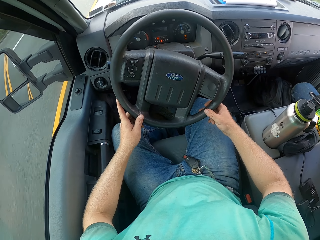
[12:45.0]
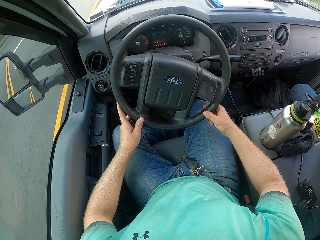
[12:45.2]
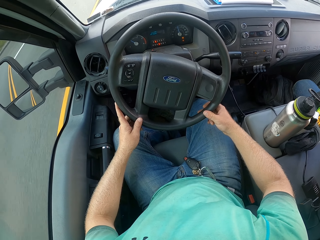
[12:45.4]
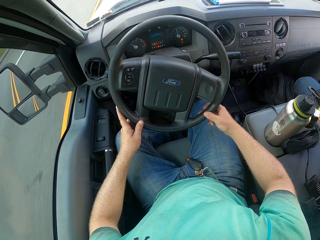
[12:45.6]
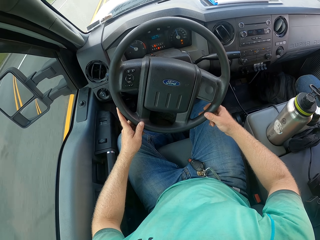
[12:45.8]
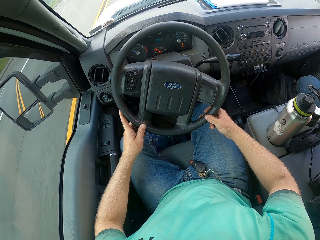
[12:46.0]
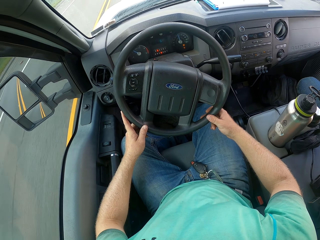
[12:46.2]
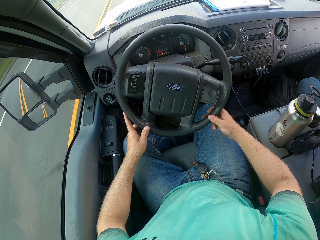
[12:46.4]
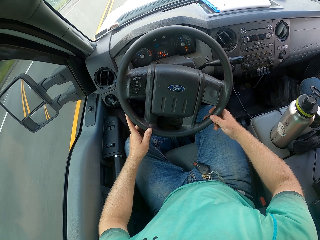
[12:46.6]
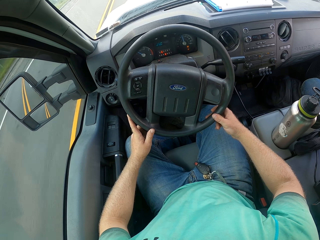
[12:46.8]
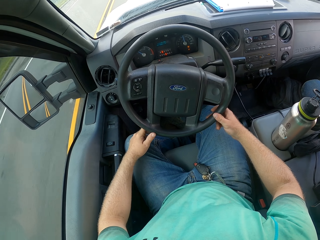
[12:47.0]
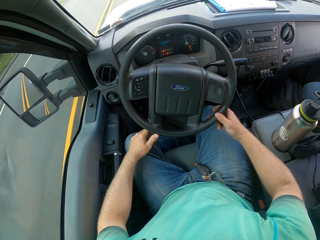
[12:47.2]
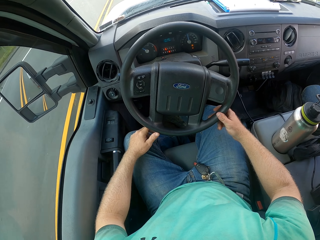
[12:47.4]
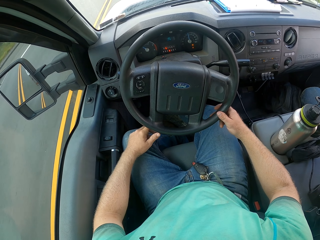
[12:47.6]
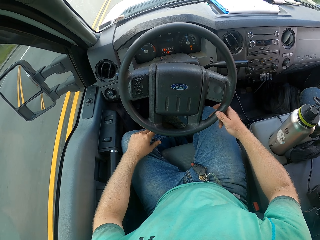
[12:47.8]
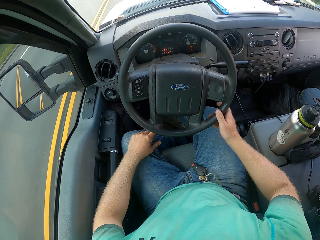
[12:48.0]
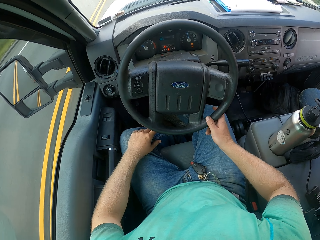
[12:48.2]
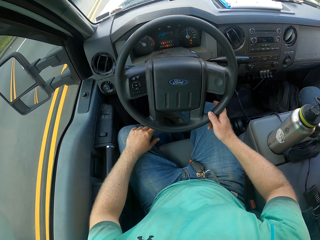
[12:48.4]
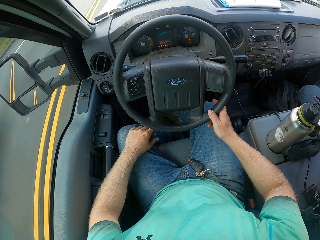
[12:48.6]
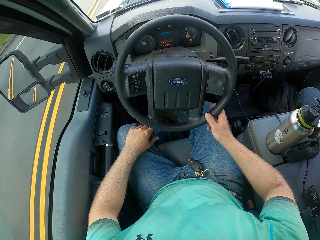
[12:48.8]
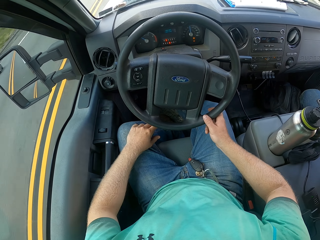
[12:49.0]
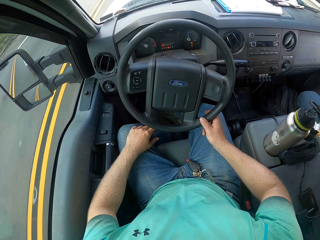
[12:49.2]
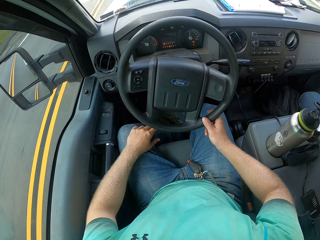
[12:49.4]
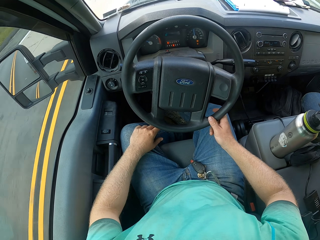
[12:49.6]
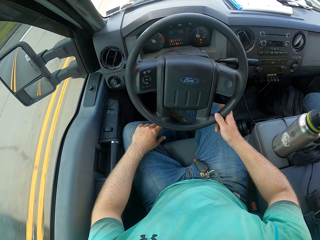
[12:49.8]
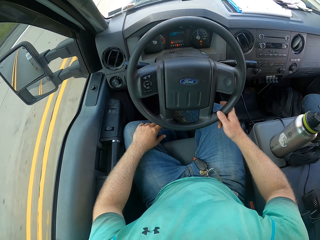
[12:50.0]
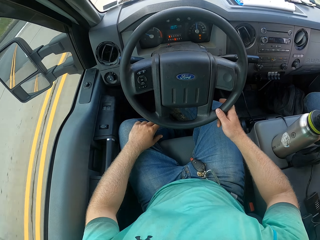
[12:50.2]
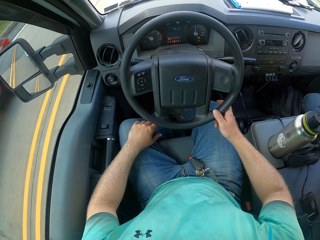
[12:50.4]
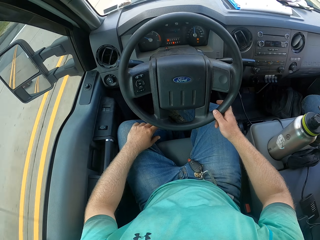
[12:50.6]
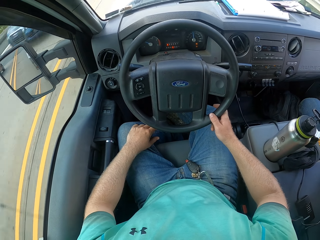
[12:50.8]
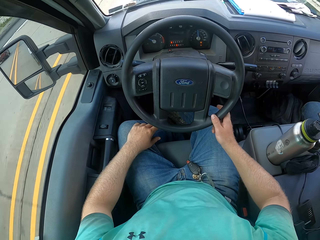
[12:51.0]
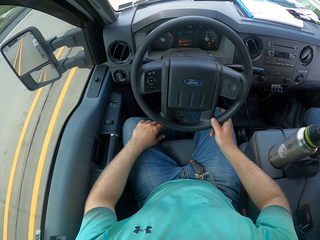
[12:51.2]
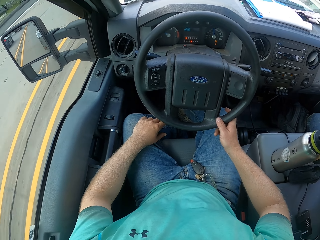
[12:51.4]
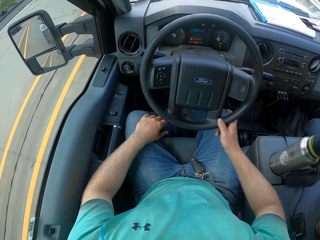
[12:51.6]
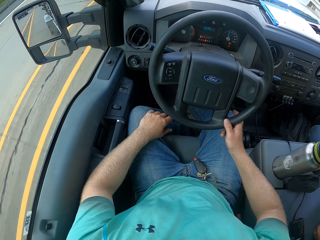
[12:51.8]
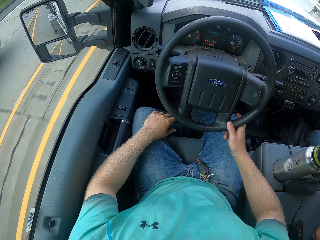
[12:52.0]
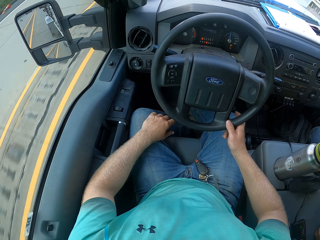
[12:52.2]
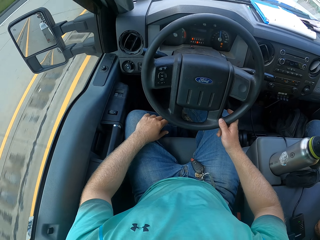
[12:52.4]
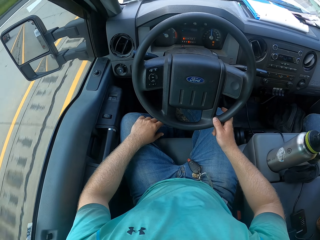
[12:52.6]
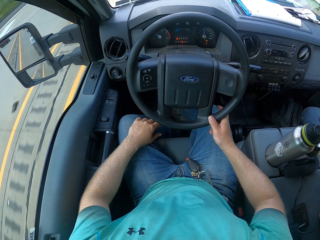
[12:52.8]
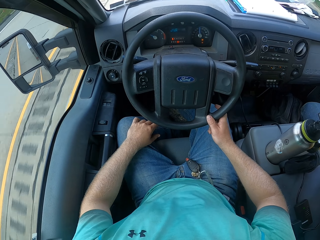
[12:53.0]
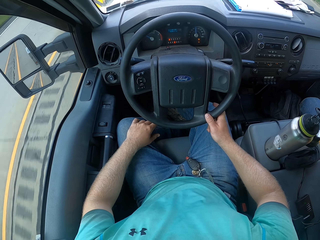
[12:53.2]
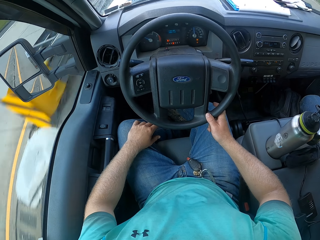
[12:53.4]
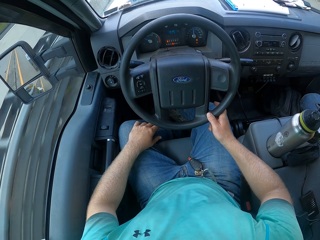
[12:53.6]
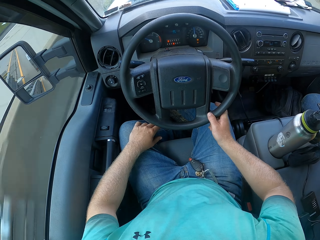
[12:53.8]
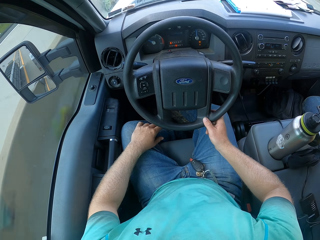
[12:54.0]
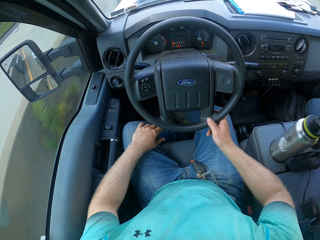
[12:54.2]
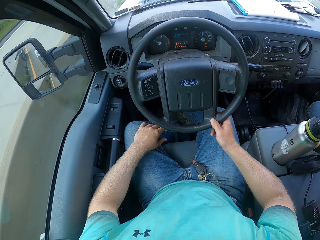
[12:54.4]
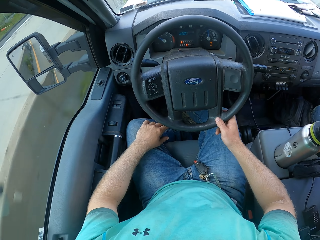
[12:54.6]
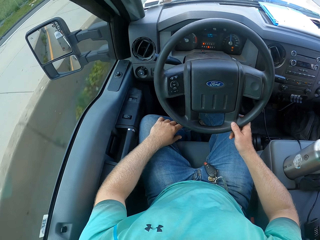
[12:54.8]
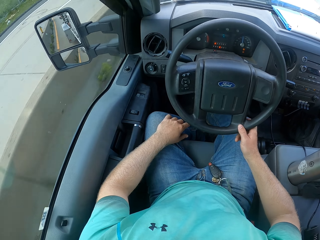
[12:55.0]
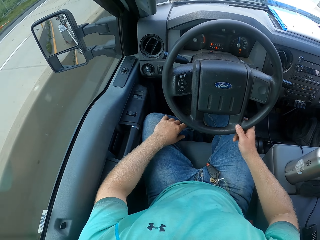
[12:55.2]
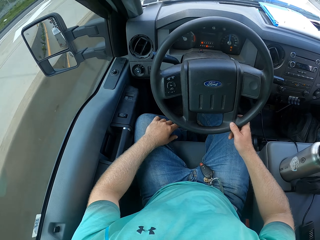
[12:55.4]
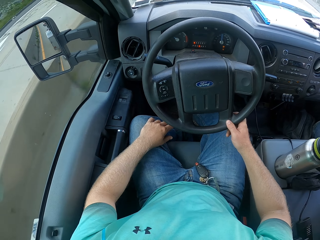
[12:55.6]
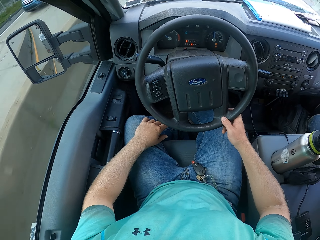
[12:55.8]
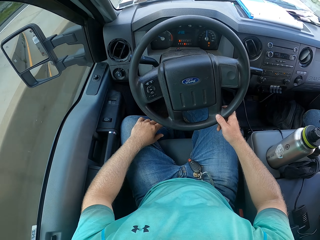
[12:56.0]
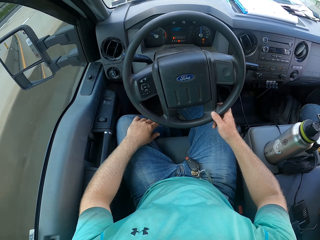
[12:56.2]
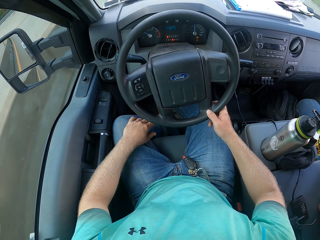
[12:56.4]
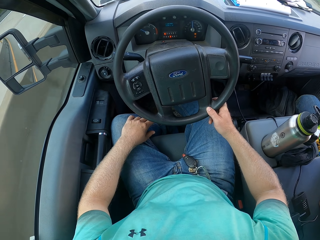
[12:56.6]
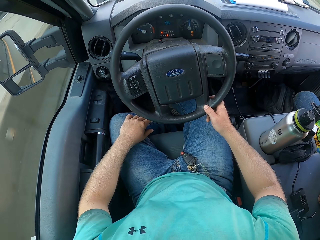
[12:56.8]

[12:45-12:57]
The camera wearer drives the truck with the steering in his right hand.

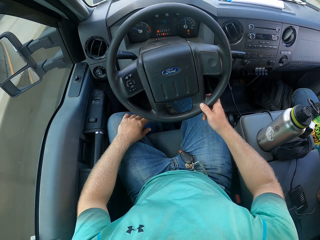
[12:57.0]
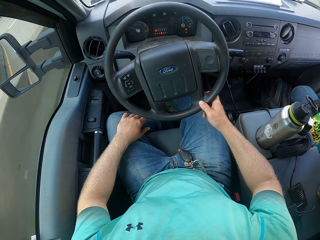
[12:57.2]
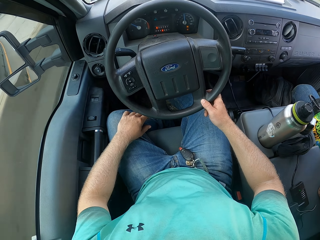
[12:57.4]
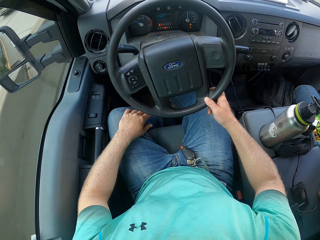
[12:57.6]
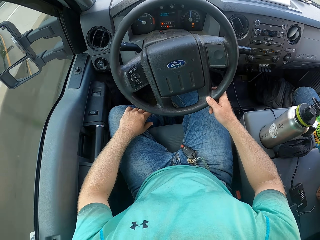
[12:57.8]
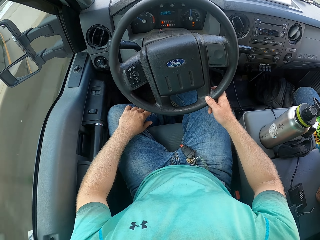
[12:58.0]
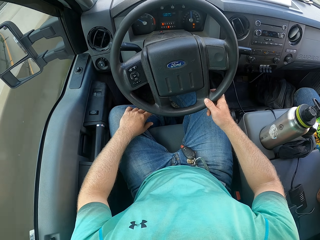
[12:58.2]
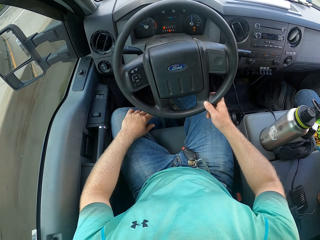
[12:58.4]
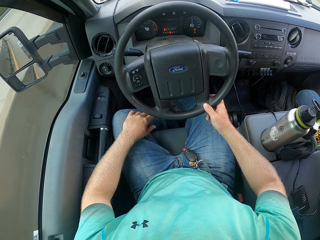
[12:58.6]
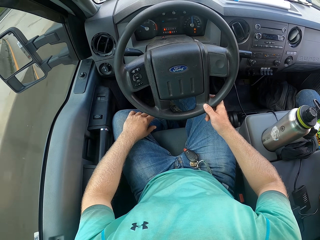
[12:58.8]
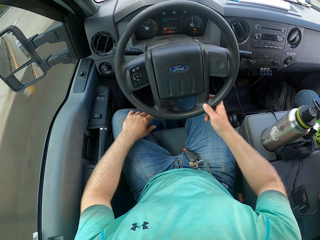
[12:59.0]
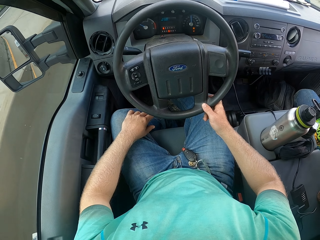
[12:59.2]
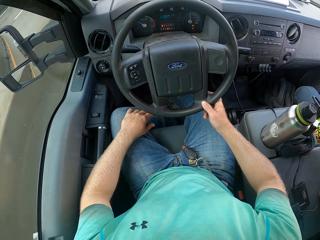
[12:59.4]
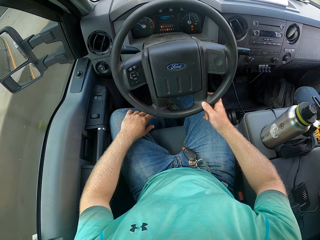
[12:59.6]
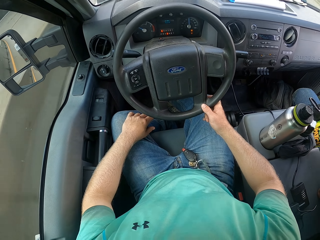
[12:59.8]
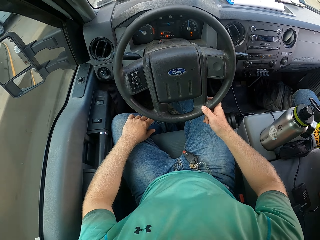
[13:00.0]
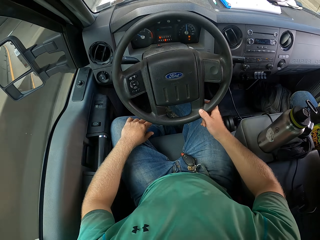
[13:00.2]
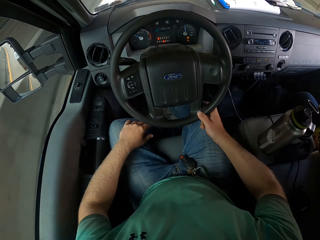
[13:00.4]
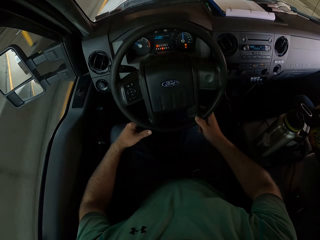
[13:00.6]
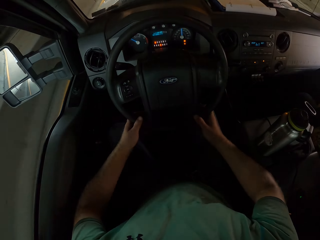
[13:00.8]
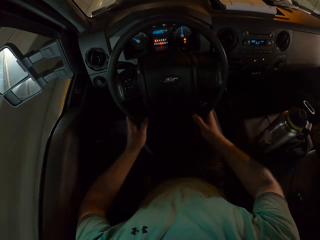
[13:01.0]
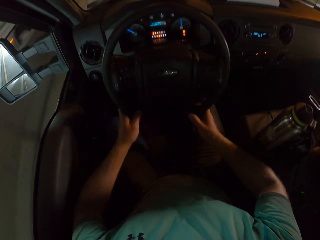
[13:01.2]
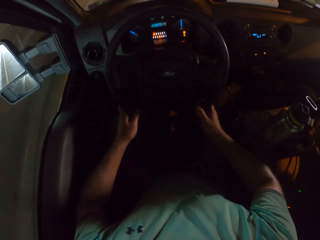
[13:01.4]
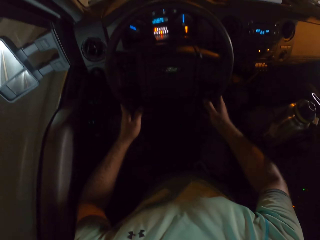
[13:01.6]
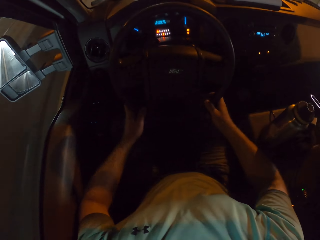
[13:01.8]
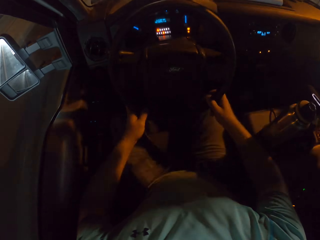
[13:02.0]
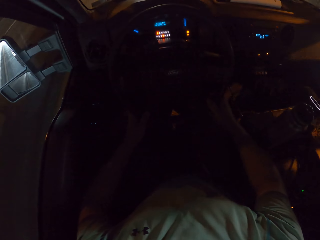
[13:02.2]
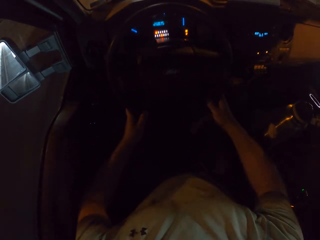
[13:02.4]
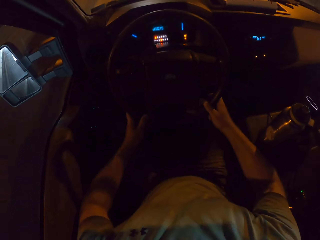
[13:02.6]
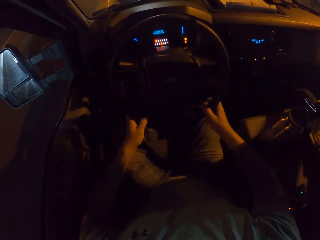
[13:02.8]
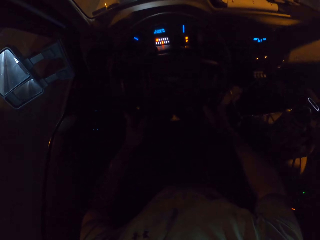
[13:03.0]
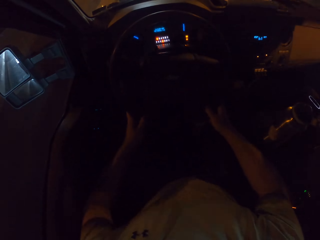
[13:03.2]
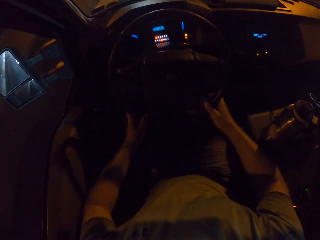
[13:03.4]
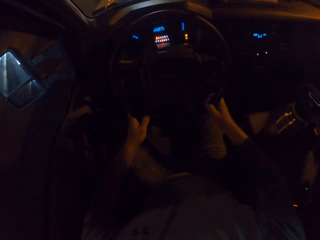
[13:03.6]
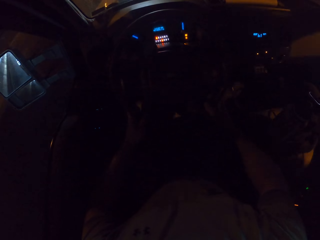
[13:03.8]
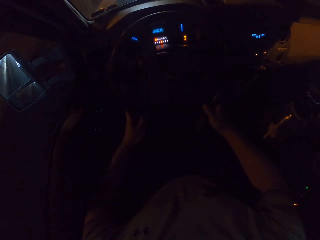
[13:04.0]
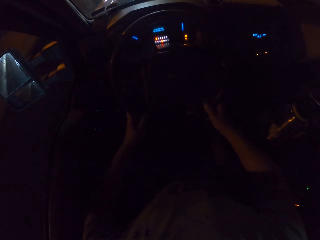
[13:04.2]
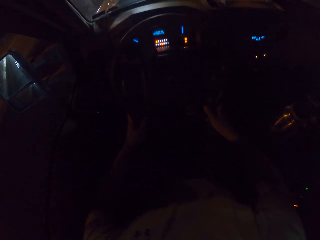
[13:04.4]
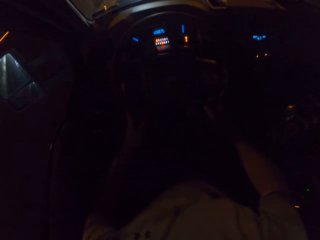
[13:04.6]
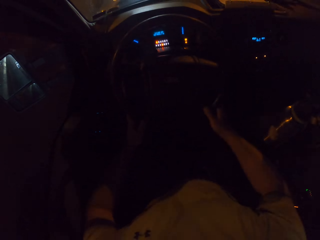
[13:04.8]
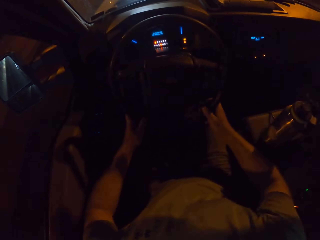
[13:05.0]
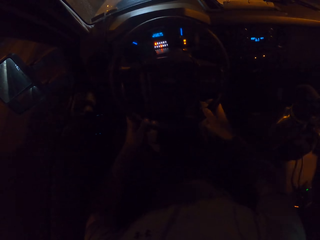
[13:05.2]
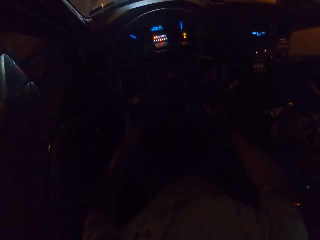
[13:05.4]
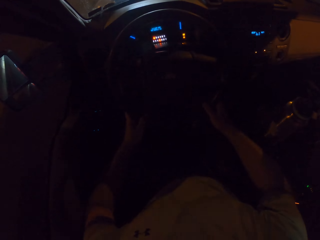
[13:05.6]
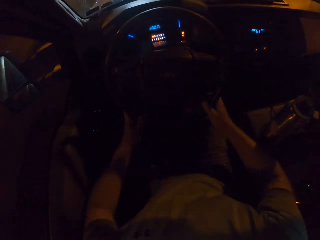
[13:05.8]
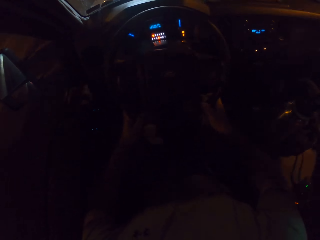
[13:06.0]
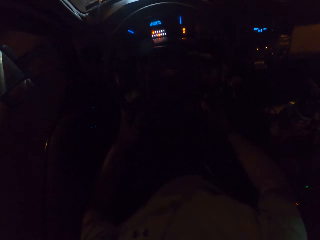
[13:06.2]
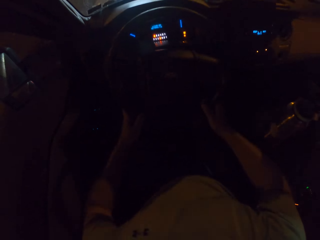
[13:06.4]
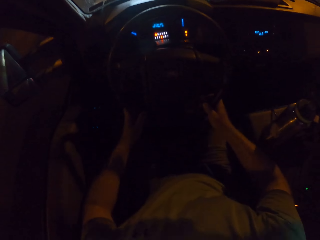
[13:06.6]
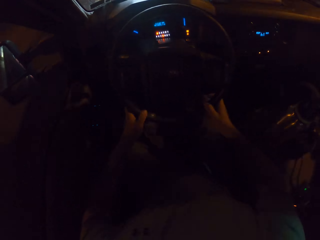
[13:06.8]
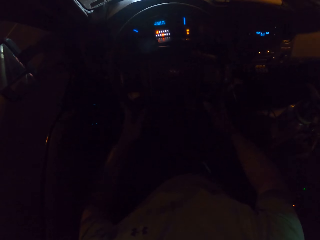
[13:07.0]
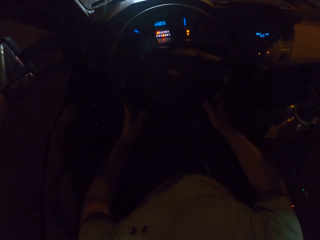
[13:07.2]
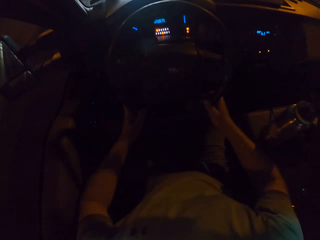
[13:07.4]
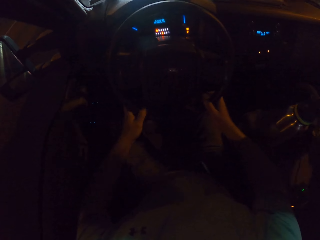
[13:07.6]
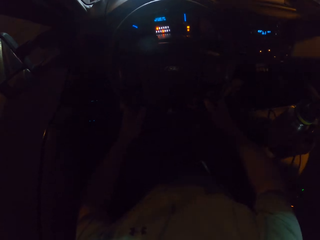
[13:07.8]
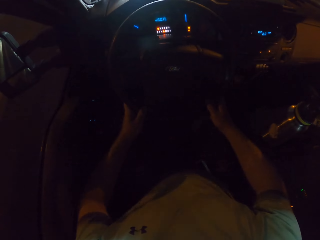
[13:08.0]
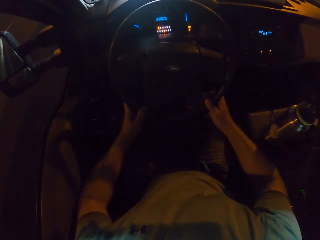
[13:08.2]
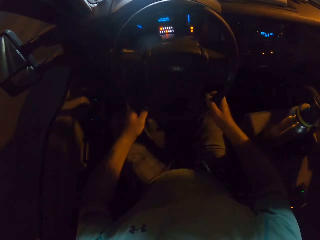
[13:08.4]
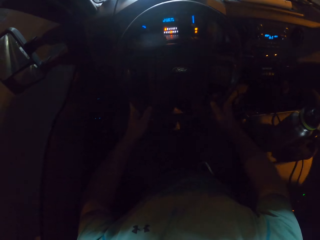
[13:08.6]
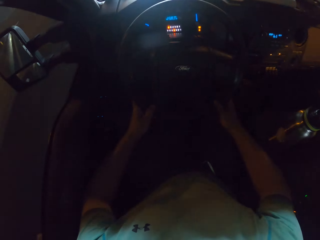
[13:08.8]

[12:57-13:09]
The camera wearer drives the truck with the steering in both hands.
